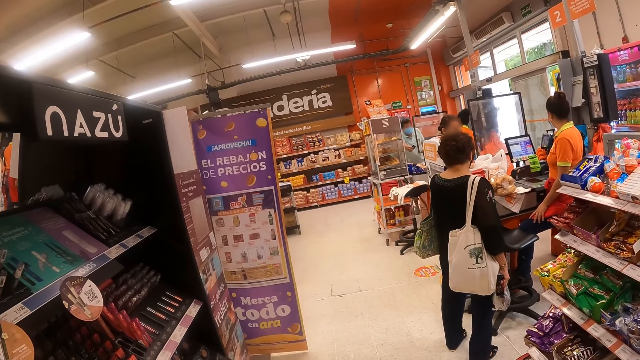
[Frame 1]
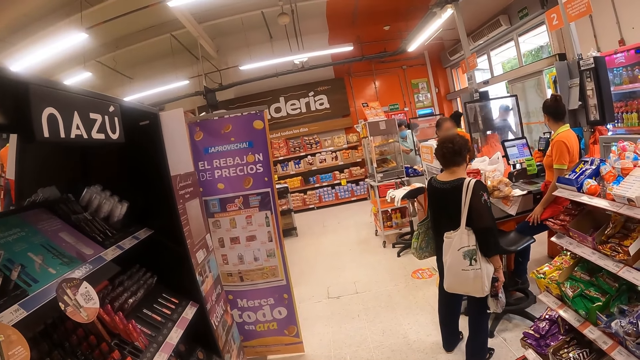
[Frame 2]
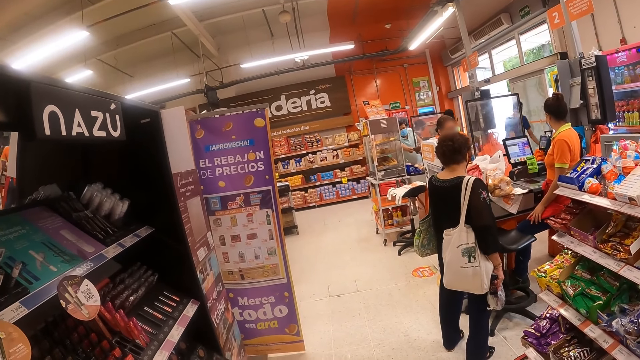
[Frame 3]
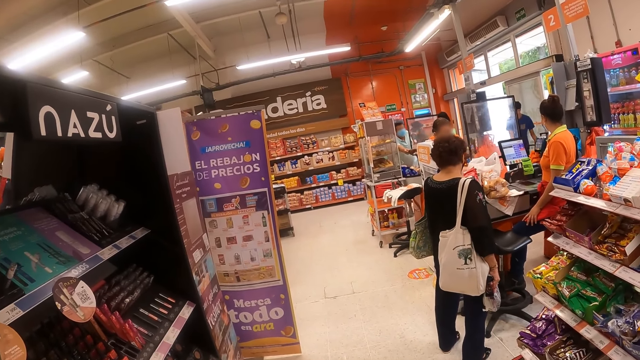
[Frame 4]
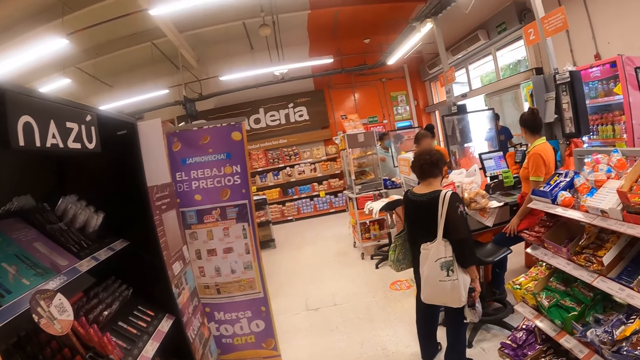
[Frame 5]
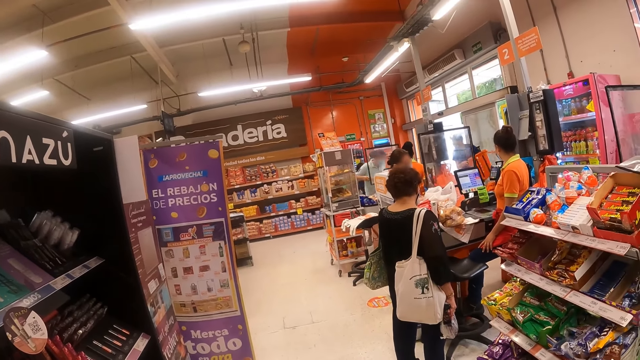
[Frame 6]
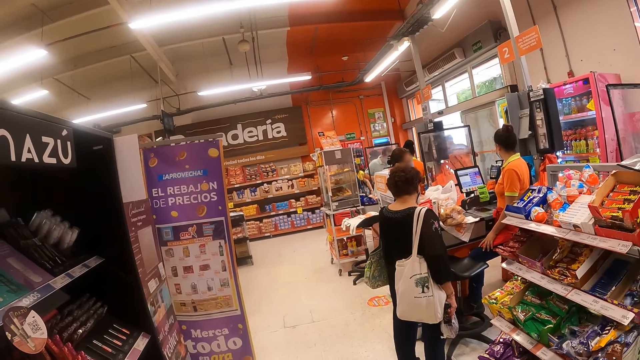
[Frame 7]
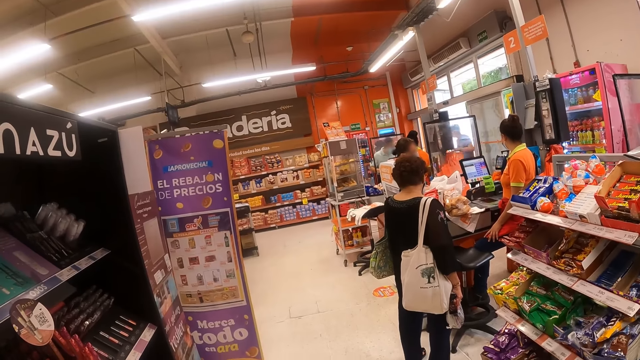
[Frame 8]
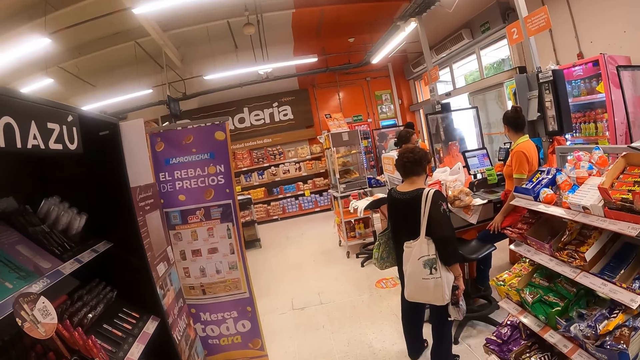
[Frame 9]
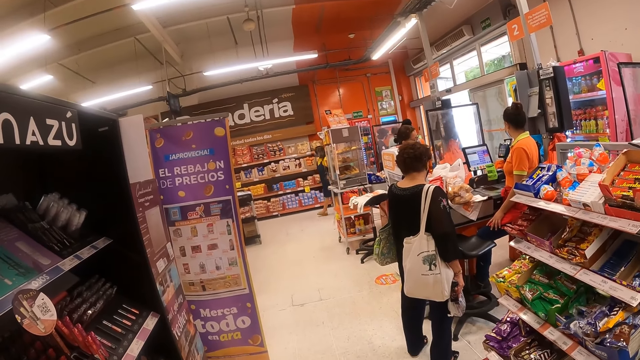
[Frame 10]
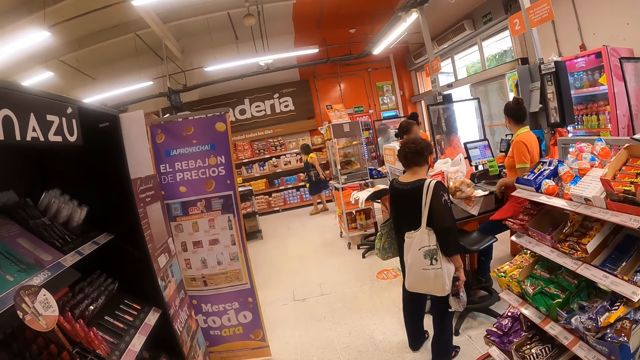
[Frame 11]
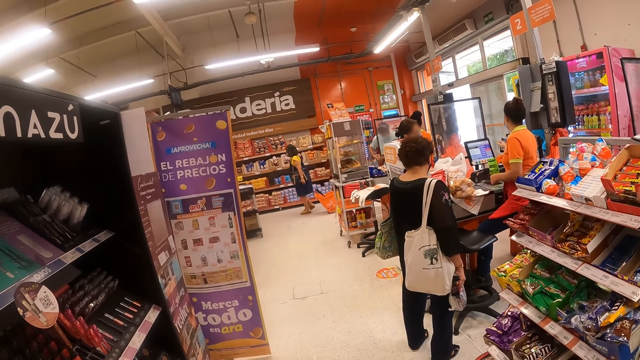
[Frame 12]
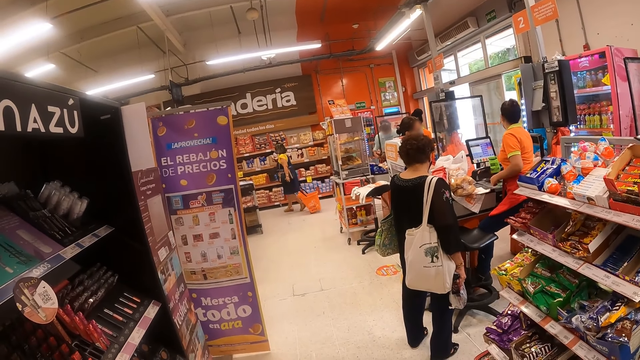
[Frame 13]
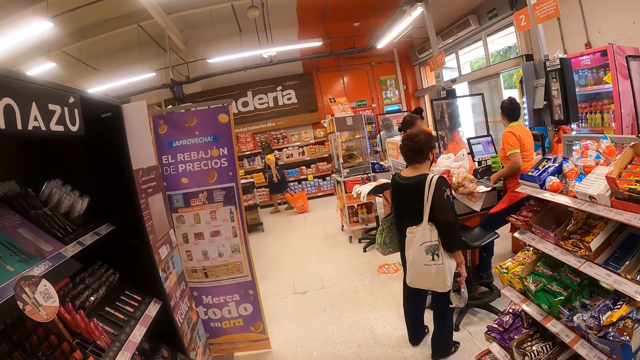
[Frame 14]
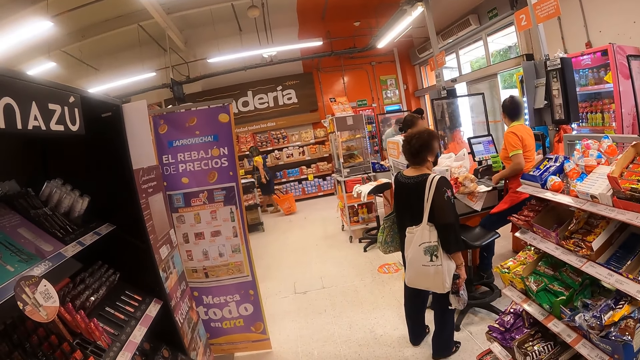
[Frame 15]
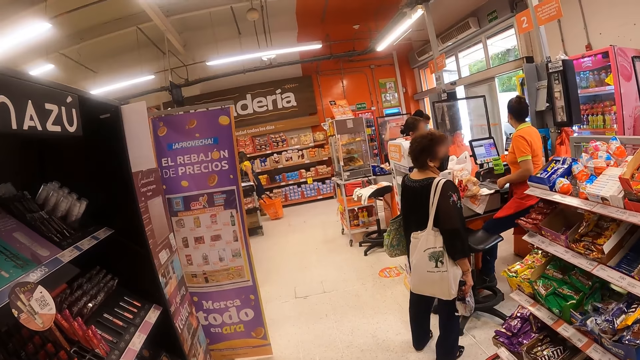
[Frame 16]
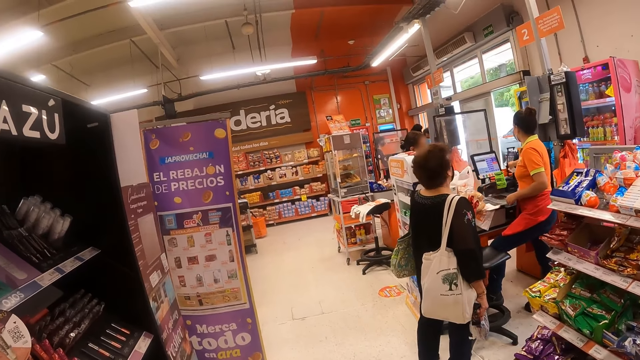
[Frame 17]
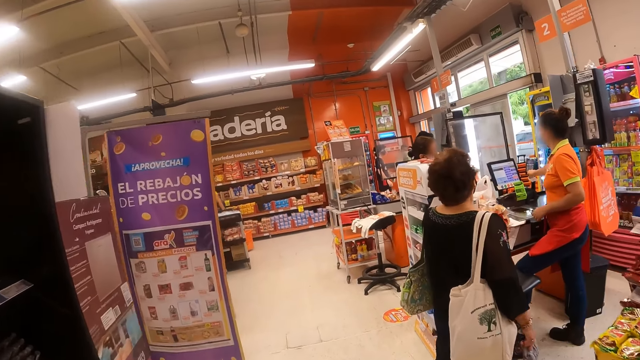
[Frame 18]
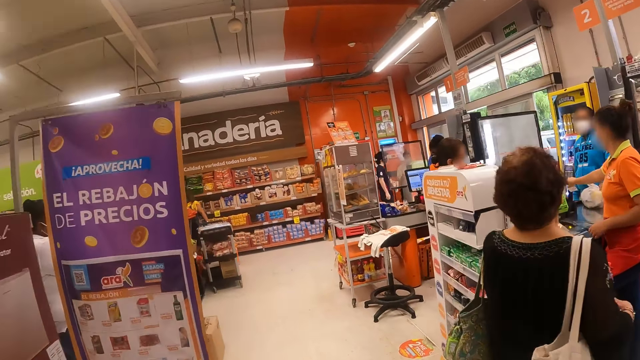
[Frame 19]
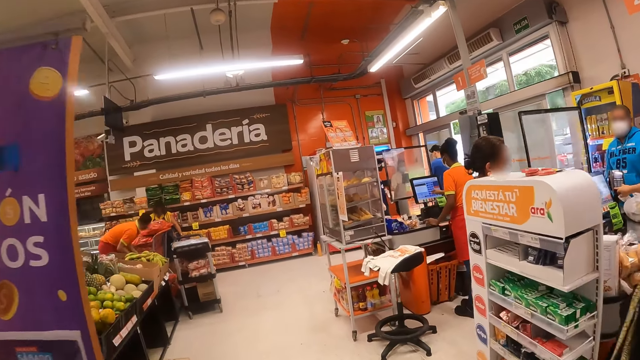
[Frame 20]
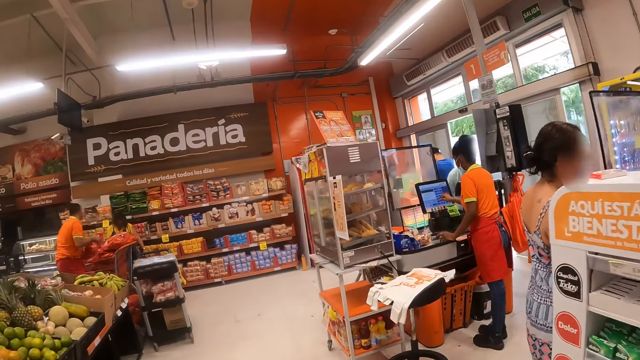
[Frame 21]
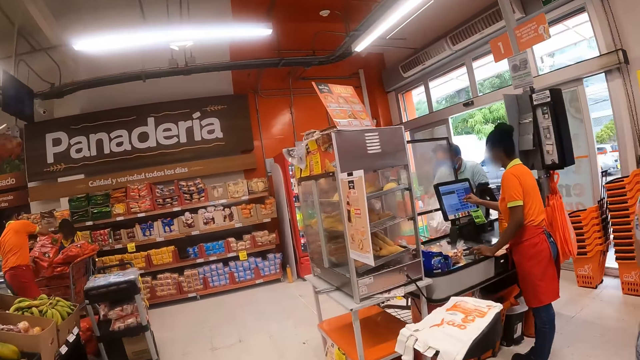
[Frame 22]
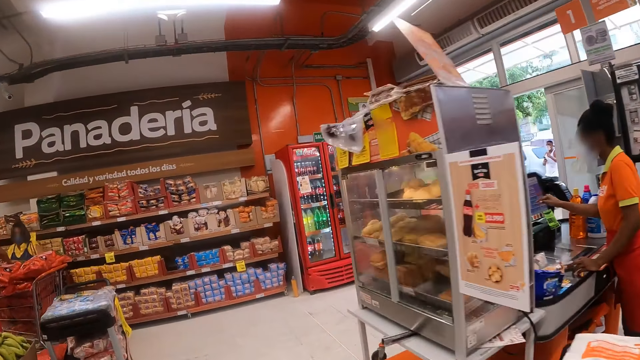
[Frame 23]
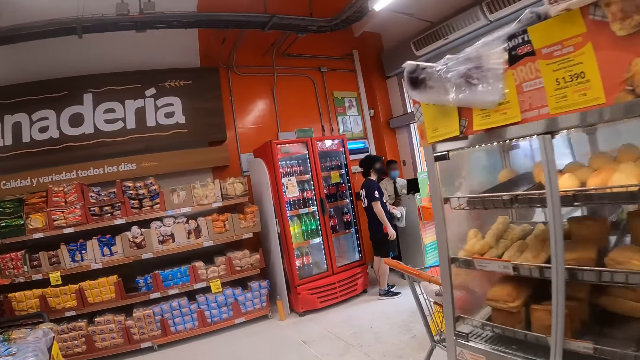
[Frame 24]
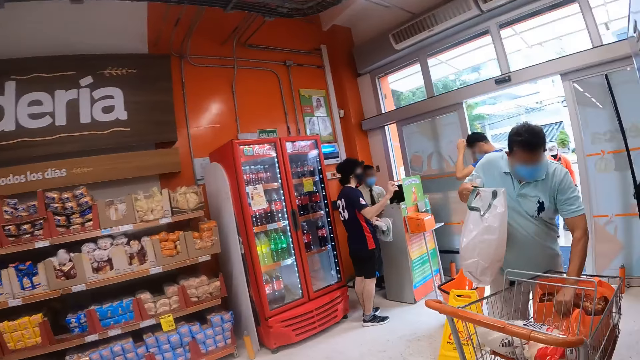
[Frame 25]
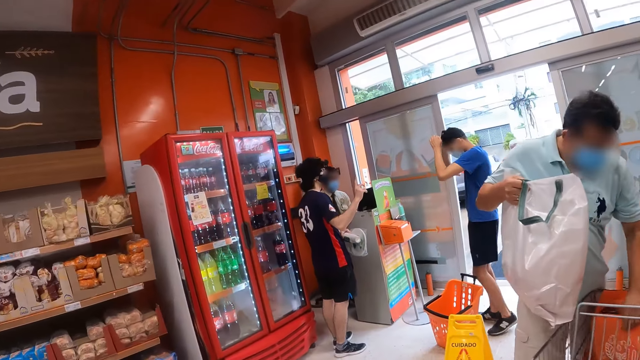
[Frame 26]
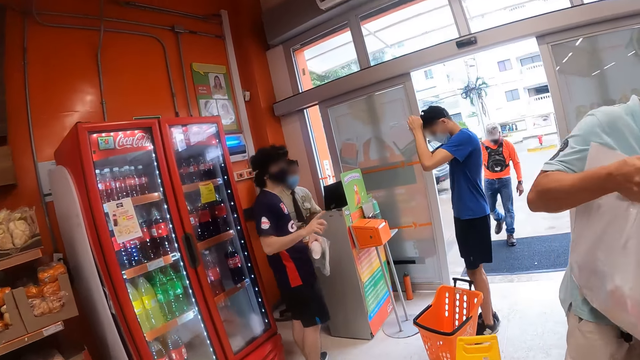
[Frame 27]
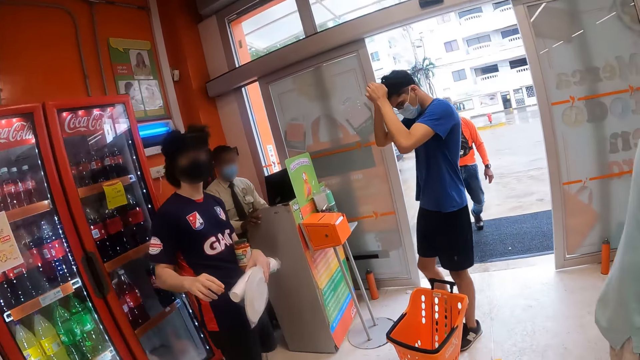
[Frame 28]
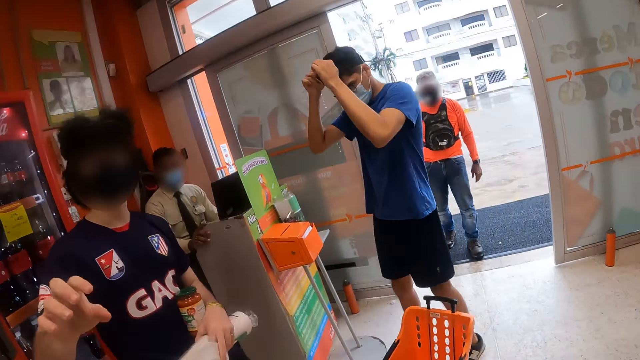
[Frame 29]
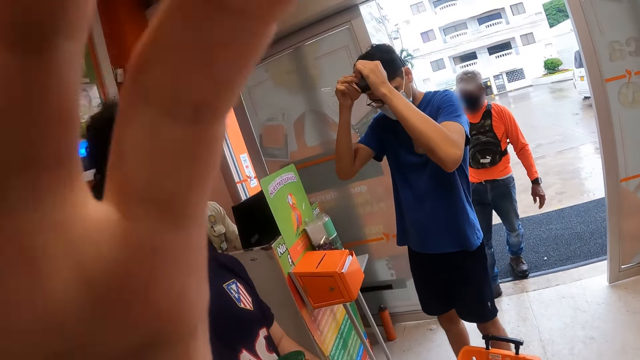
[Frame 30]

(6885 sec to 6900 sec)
The camera wearer walks around the supermarket. A man adjusts the camera on the camera wearer's head. Another man adjusts the camera on the head.
